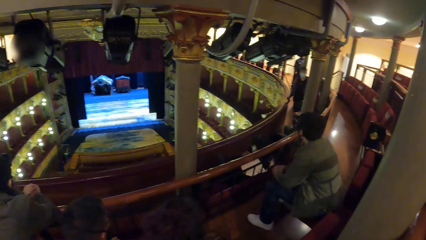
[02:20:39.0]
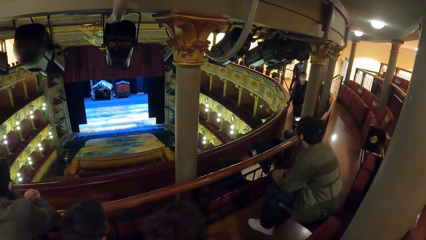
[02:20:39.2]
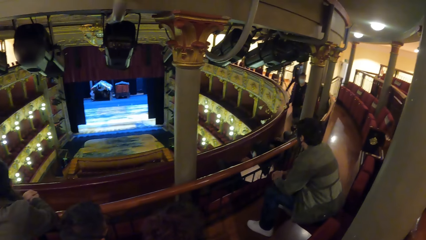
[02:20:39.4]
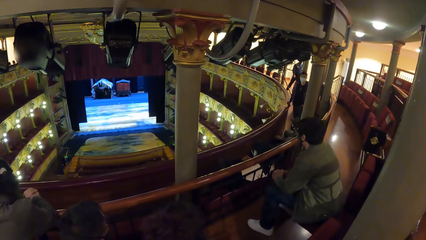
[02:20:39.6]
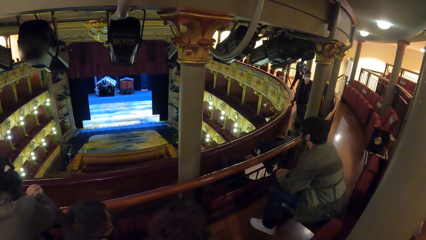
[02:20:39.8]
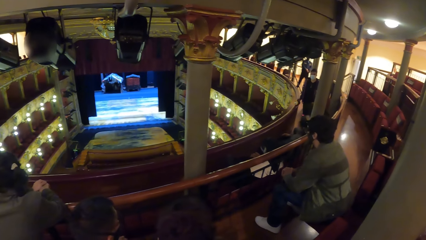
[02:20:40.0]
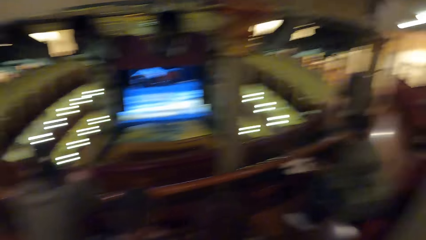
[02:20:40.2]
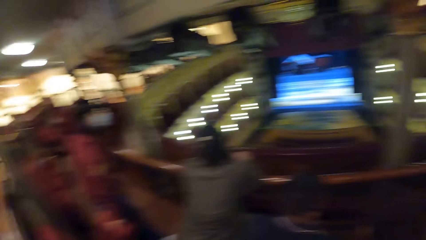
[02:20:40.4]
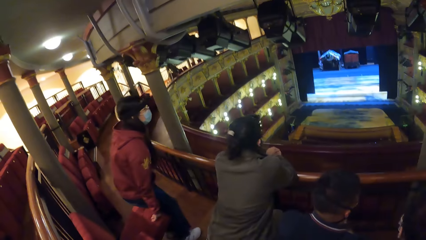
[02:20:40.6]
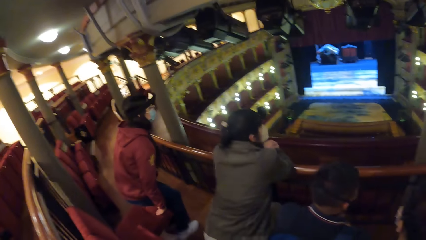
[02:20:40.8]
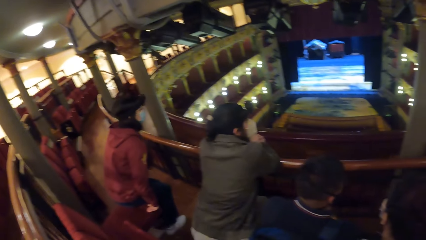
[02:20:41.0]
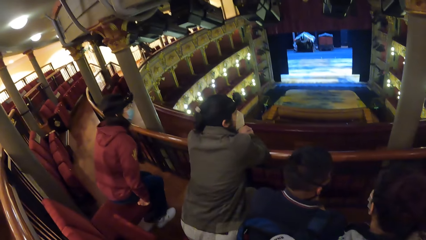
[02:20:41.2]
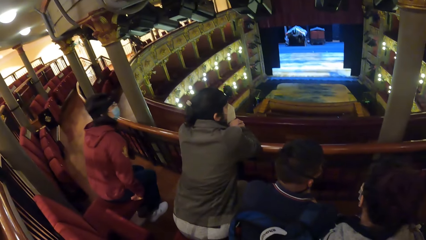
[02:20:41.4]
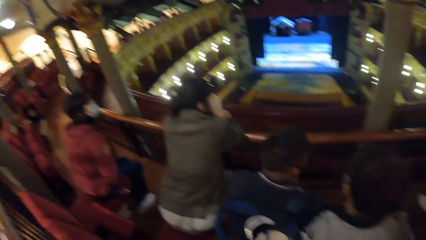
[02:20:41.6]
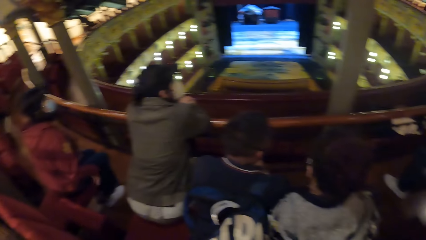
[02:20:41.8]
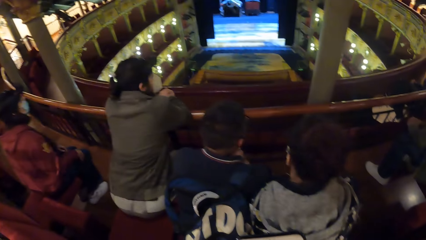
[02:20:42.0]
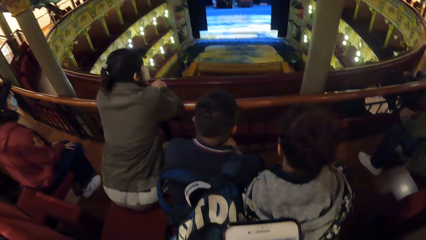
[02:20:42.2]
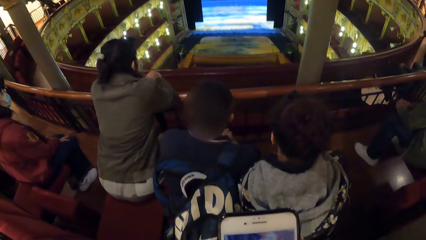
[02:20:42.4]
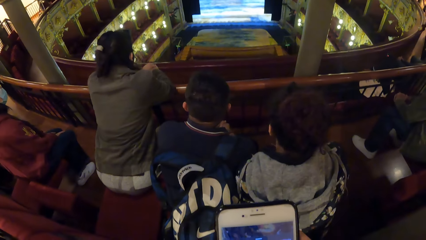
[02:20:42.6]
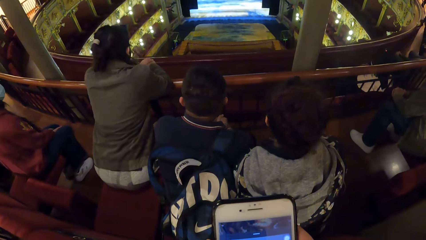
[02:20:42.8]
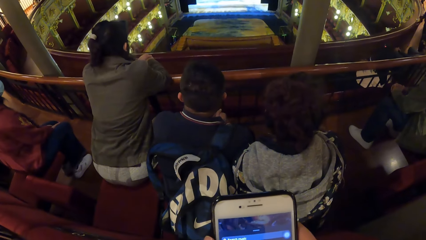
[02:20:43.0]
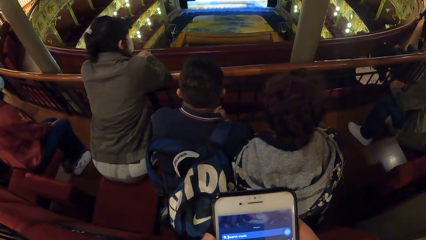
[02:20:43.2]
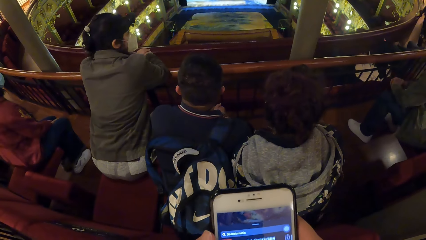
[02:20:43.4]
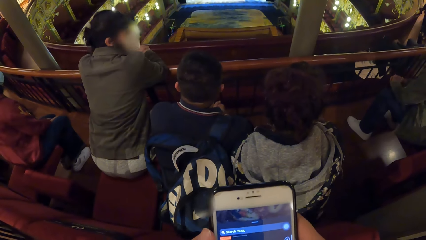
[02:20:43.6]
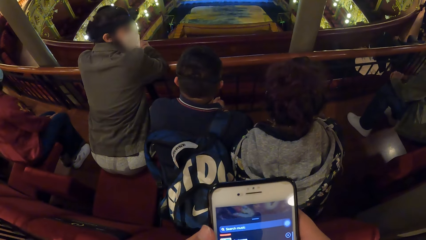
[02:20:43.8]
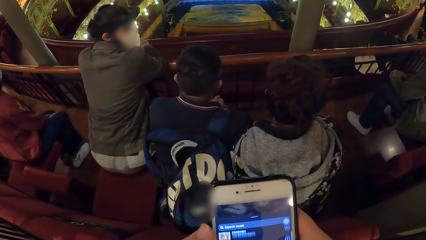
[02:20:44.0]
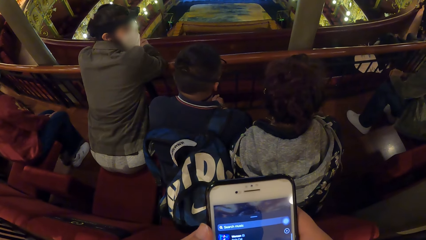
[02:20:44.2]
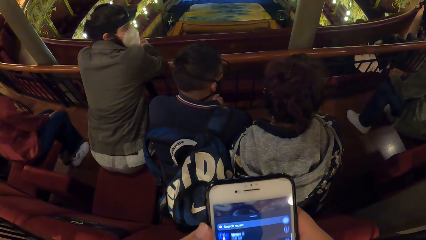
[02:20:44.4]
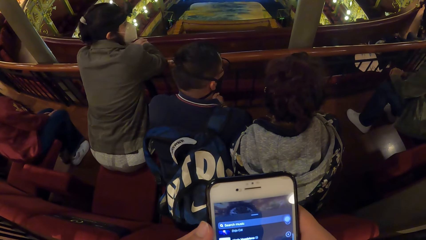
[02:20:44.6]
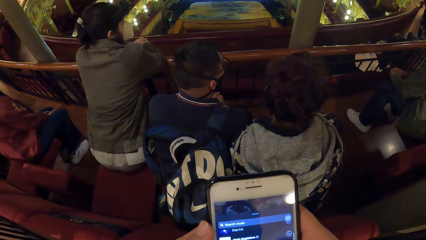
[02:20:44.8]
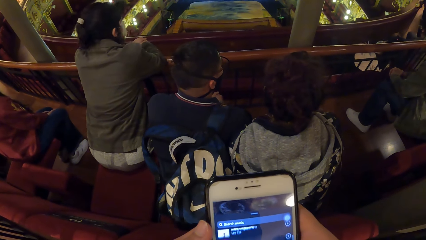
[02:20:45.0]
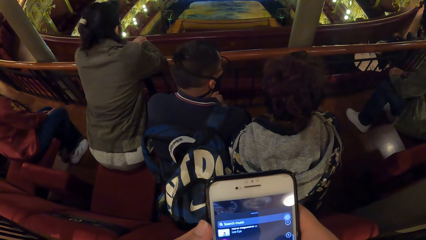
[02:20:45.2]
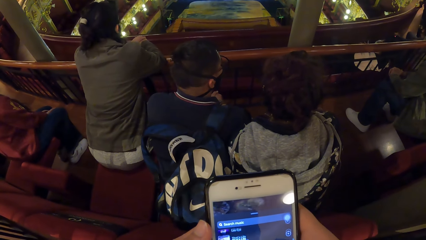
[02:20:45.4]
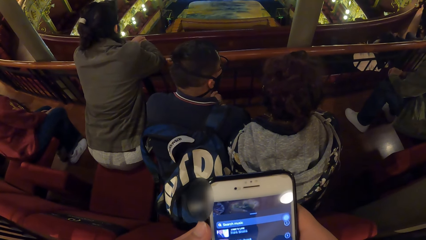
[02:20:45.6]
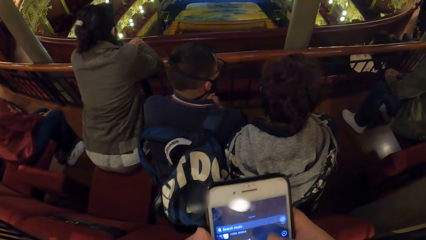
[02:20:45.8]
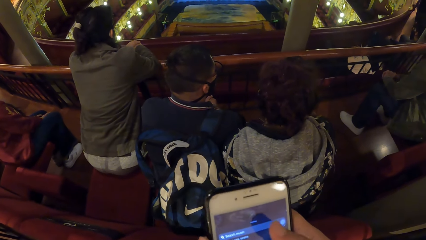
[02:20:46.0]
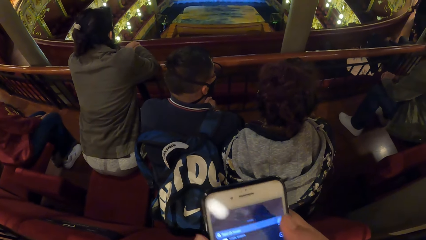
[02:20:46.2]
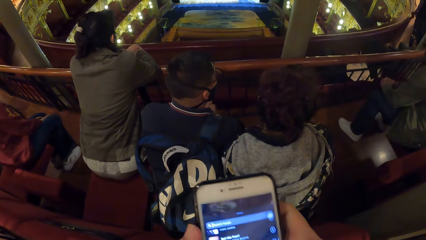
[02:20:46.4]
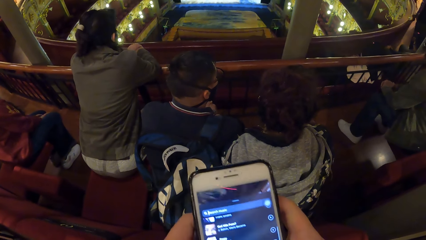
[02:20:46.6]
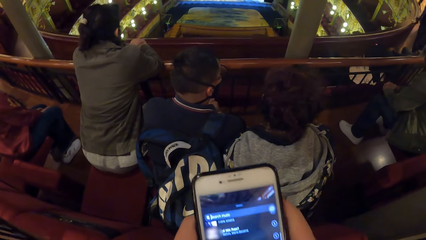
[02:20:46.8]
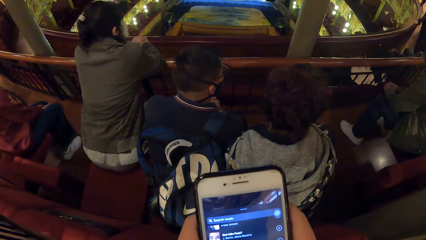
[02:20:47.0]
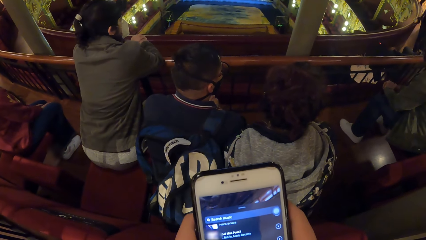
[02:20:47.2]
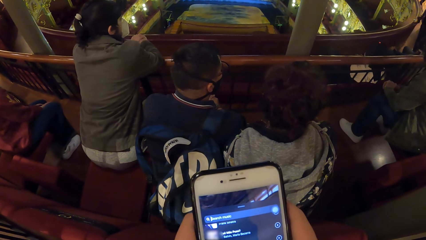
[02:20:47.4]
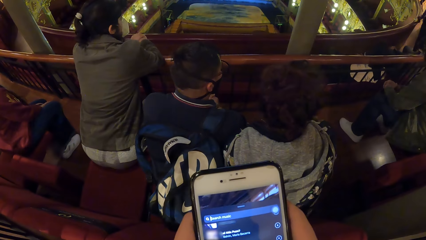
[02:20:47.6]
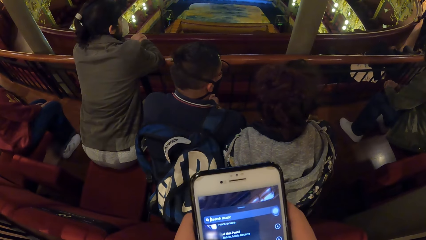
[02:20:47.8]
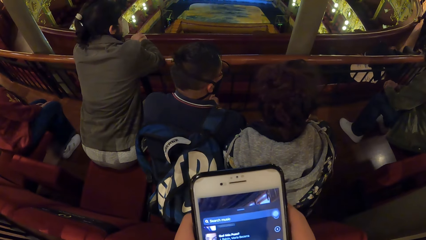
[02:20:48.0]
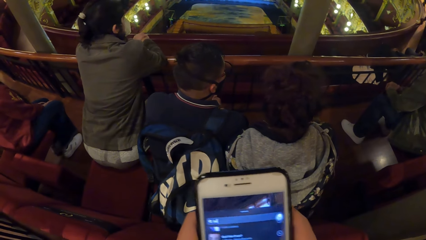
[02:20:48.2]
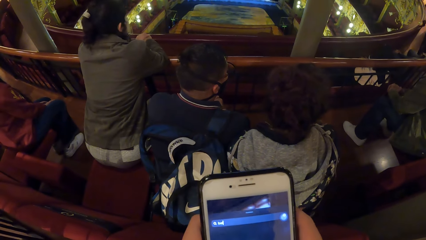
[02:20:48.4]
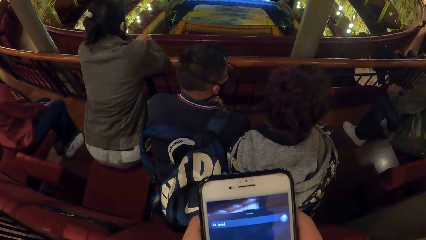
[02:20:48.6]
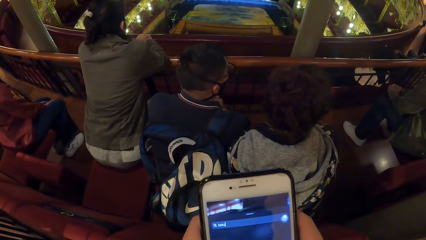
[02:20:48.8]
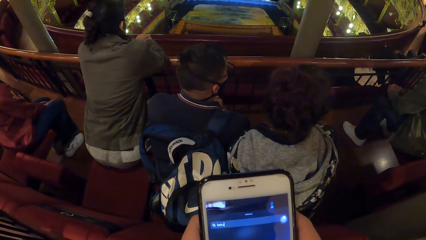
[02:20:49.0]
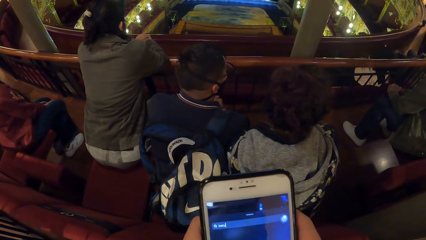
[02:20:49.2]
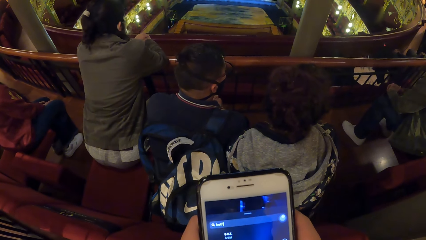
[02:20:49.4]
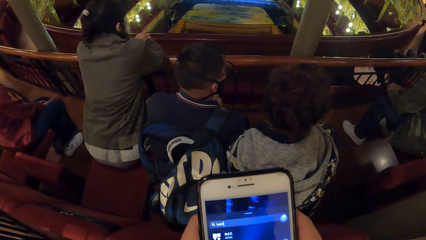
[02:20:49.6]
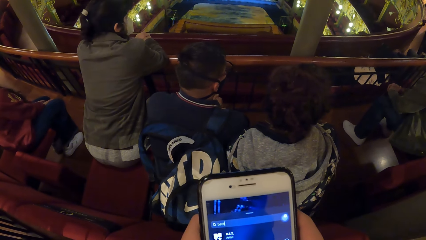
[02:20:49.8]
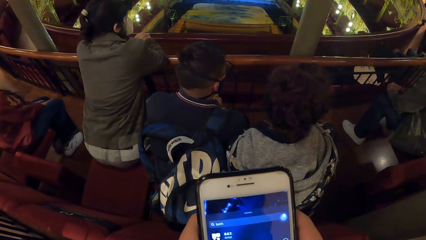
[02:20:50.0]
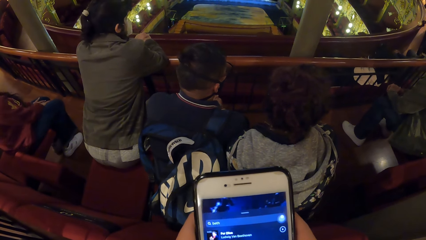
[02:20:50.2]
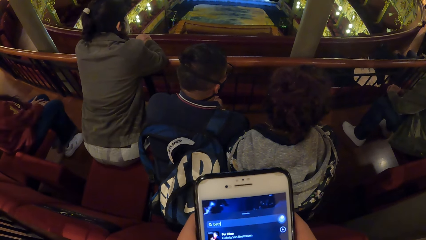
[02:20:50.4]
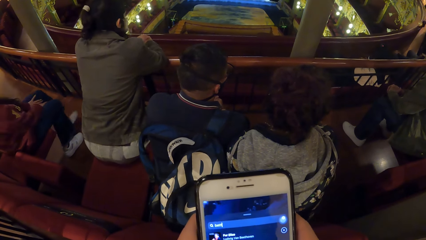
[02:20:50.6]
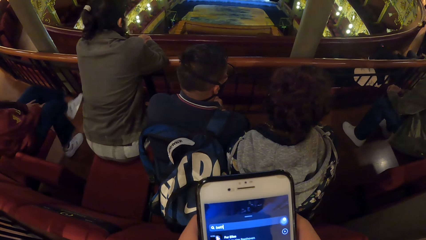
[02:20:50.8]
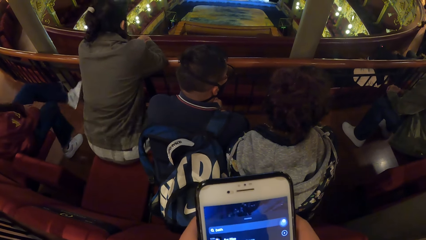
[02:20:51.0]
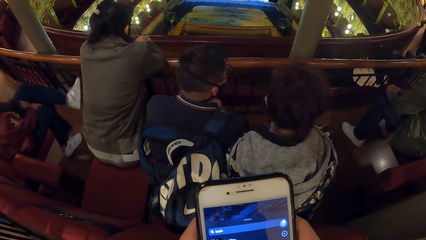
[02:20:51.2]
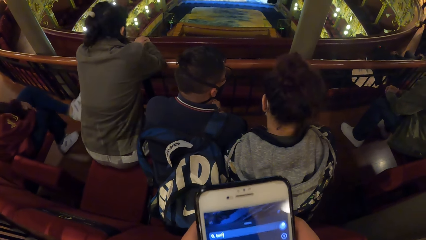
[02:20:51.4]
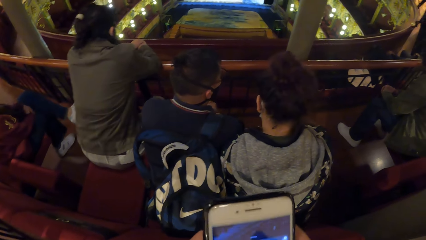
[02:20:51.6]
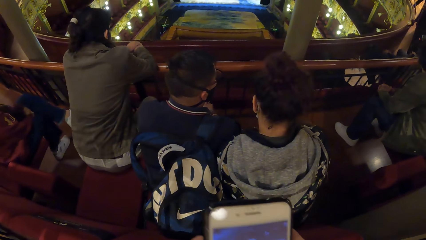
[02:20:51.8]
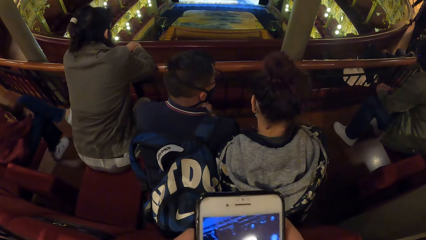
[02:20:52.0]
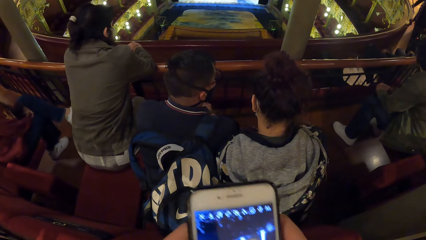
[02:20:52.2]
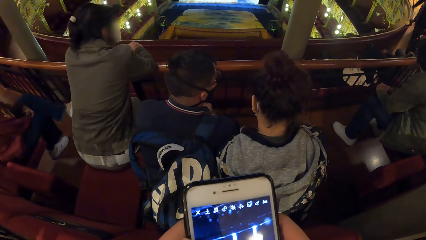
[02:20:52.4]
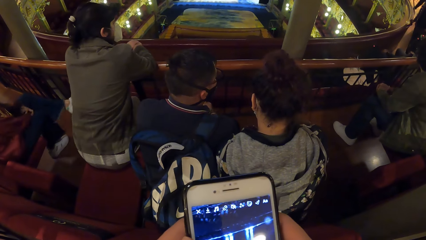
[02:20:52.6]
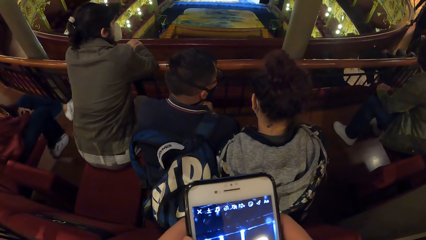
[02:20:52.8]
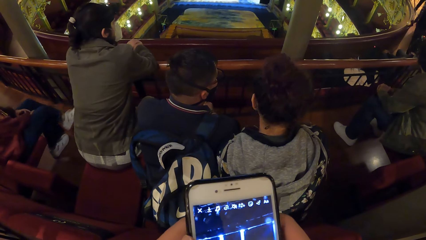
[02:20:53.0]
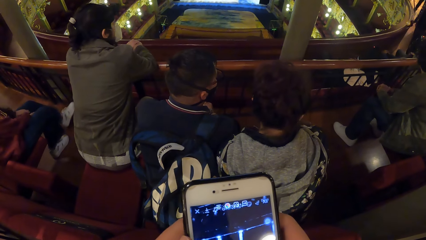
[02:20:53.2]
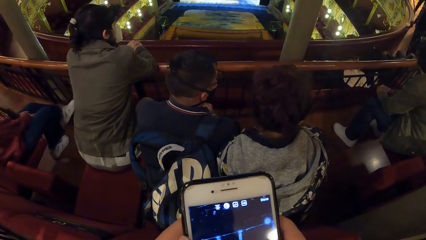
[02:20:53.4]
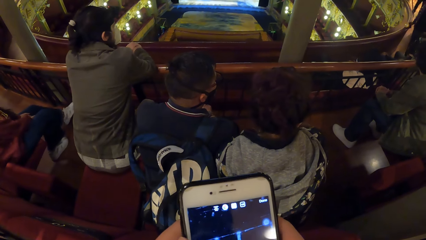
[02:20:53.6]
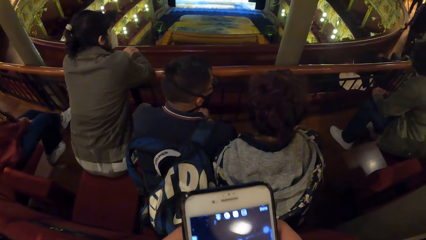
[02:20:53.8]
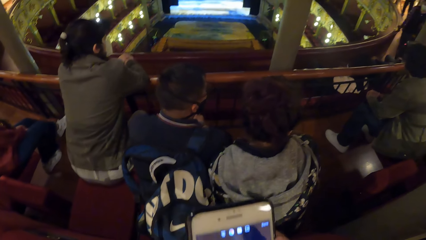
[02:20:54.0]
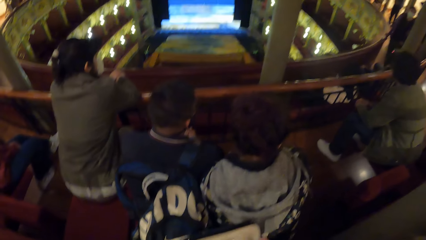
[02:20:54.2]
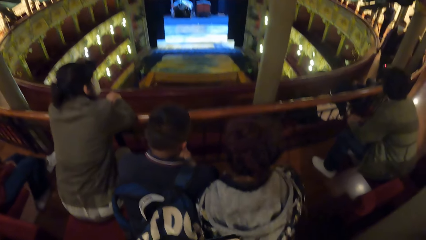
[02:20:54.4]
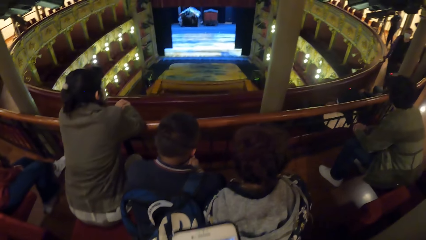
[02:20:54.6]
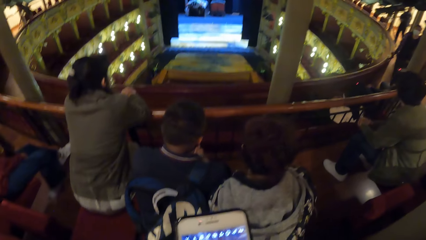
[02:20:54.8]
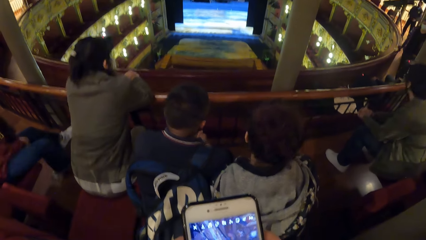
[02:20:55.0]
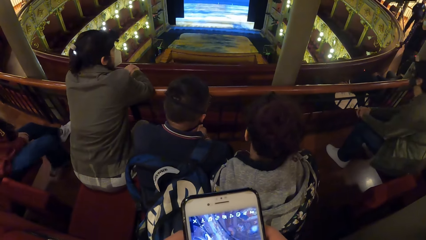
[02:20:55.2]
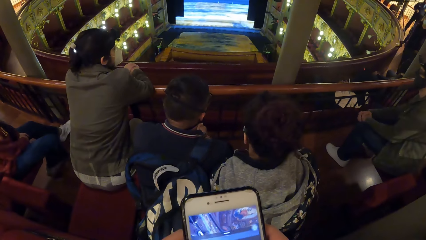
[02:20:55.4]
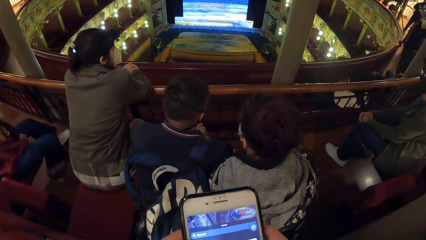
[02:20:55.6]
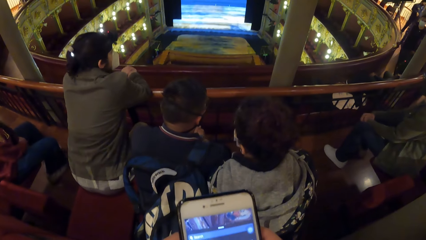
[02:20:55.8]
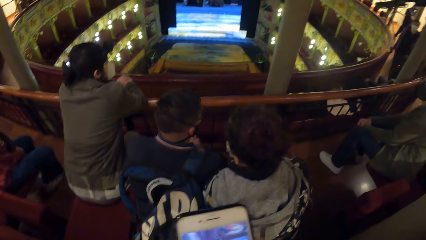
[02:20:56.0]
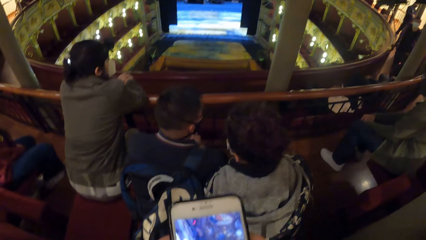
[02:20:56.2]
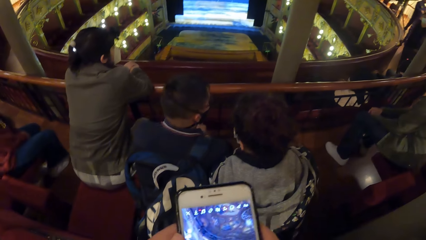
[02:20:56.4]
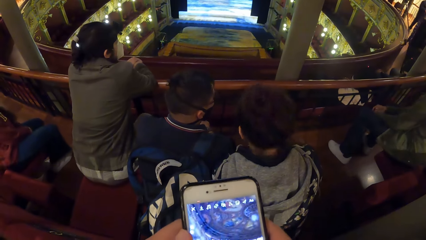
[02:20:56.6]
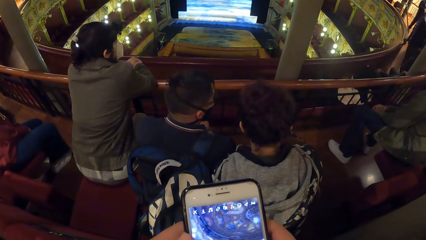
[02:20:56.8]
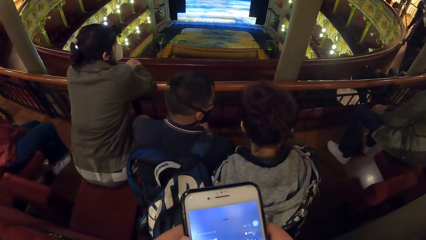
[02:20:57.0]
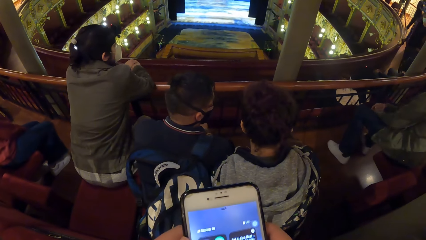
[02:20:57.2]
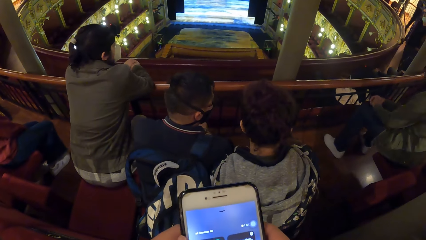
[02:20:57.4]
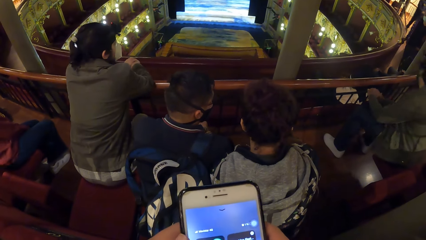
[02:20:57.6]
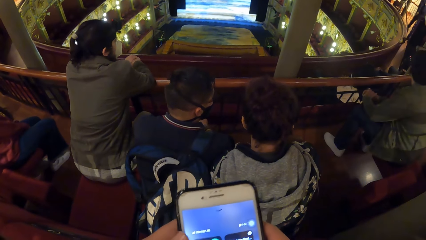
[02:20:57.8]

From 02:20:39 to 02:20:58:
The camera wearer turns towards a group of people. They turn towards a woman. The woman sits on a chair. The camera wearer scrolls on the phone. They hold the phone with both hands. They hold the phone with both hands again. A person gestures.
